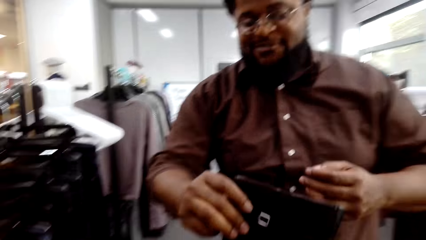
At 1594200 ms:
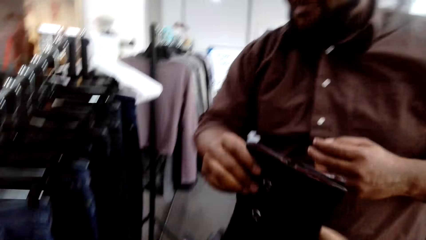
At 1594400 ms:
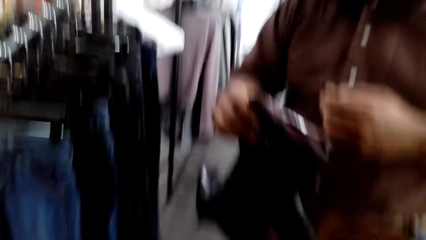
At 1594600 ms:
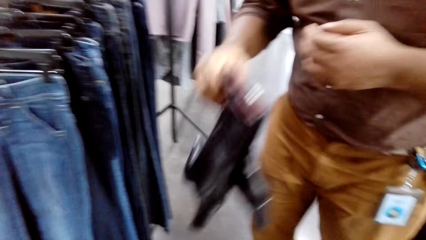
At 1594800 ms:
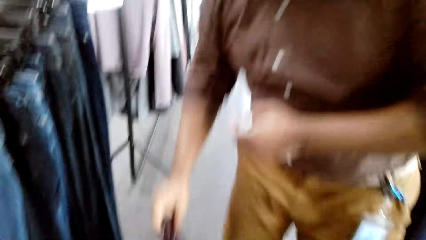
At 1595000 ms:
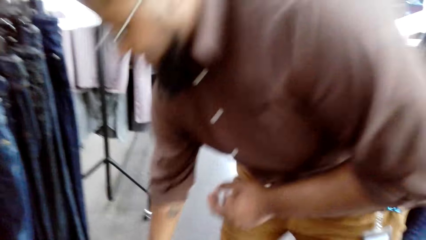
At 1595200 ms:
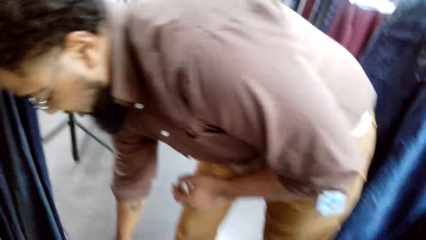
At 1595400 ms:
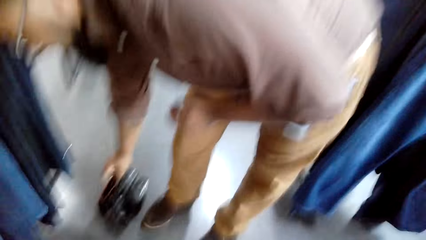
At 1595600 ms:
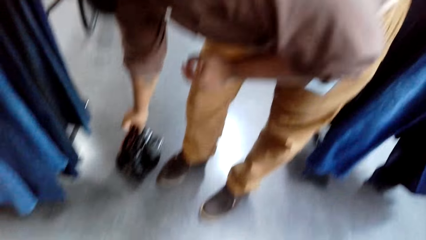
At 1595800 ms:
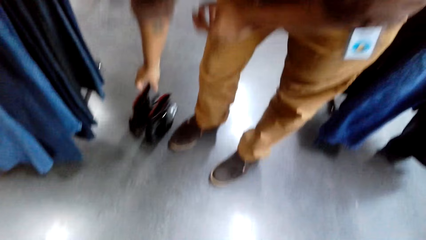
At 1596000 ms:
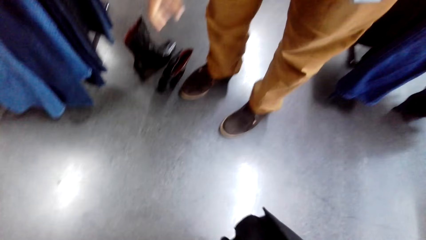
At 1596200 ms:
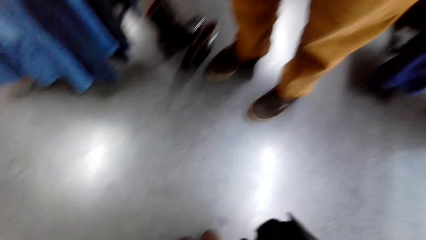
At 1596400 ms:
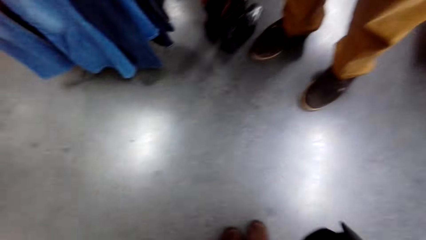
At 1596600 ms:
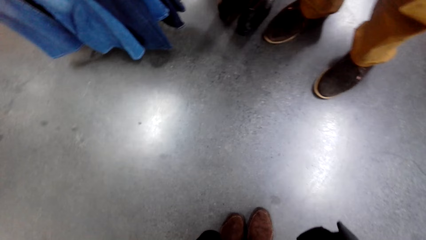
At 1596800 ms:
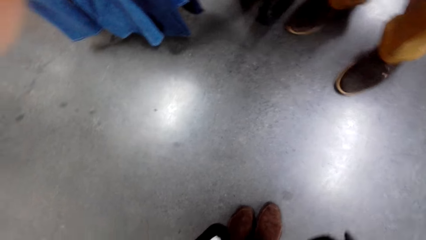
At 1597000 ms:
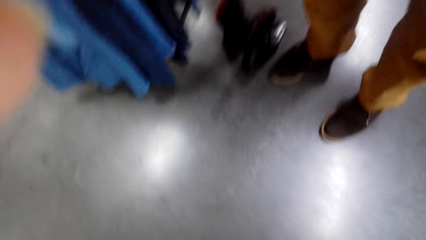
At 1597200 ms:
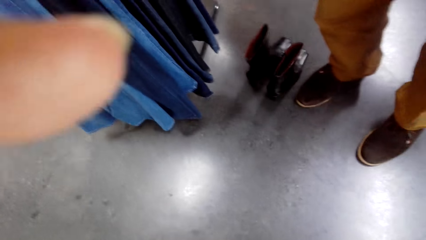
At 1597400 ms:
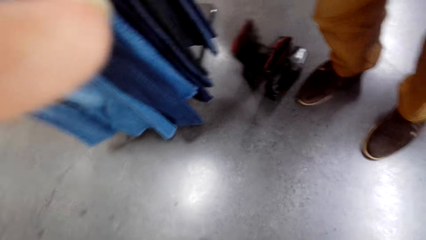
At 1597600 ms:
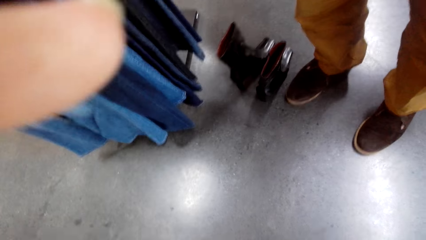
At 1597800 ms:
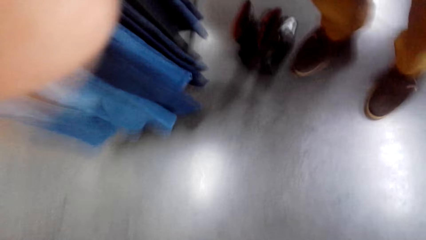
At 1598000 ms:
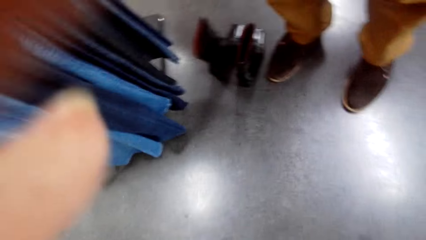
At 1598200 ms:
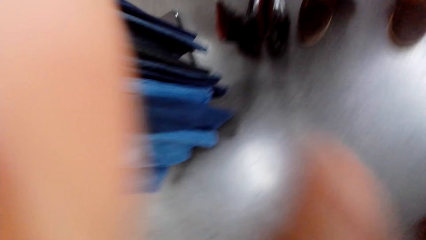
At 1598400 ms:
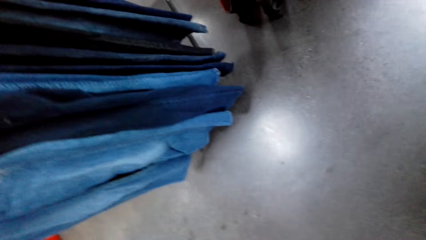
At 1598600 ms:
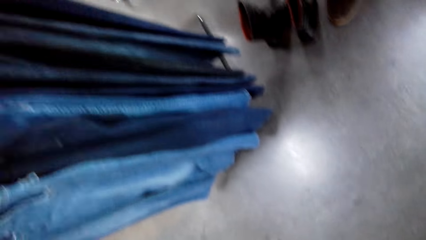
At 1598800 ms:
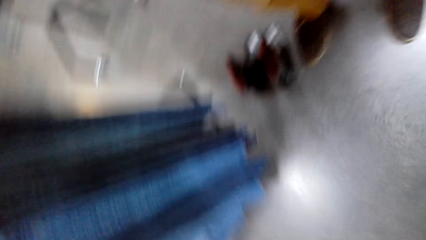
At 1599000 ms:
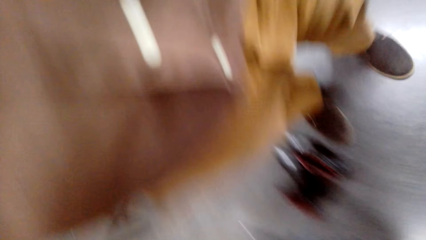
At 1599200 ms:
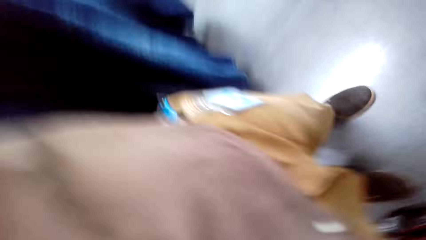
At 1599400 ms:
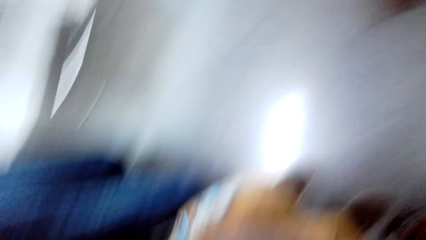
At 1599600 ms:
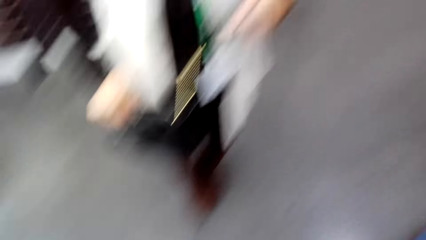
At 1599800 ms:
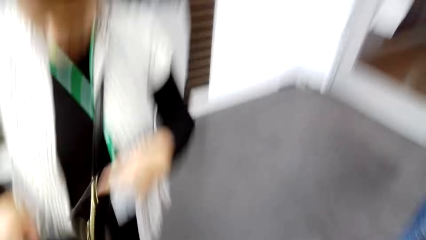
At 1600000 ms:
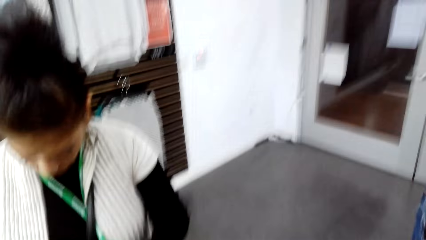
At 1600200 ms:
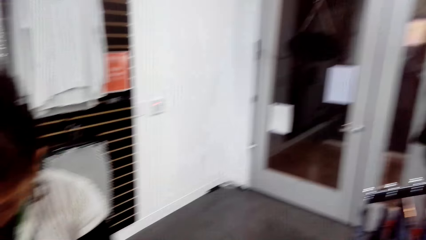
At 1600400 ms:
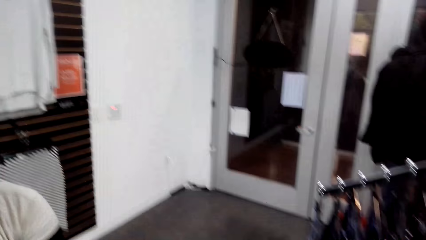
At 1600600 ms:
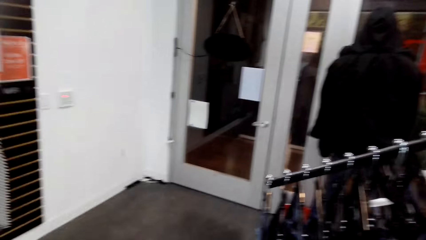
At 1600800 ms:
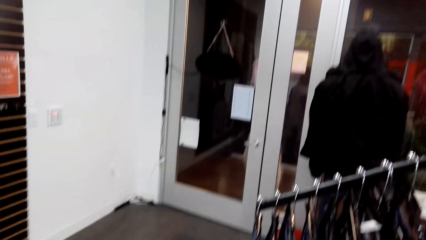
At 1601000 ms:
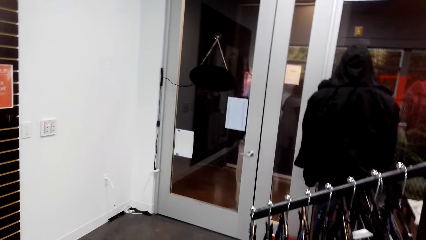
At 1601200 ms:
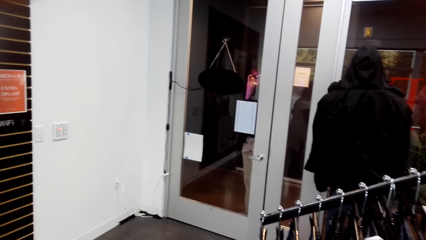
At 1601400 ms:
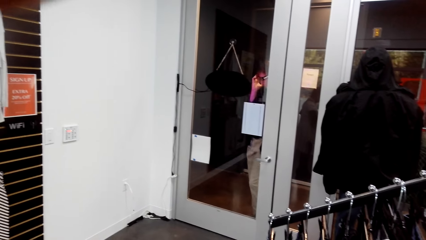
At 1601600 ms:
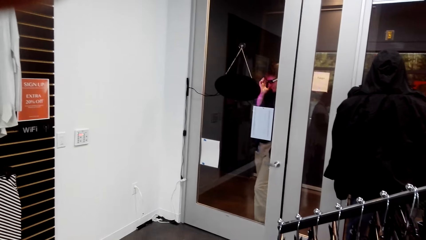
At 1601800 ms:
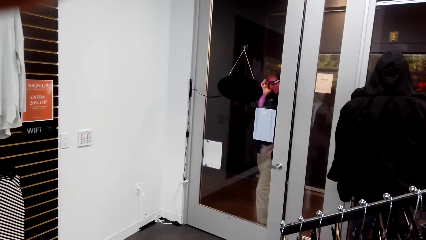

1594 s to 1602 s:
The camera wearer gives the boots or shoes to a man. The man puts the shoes on the floor.
